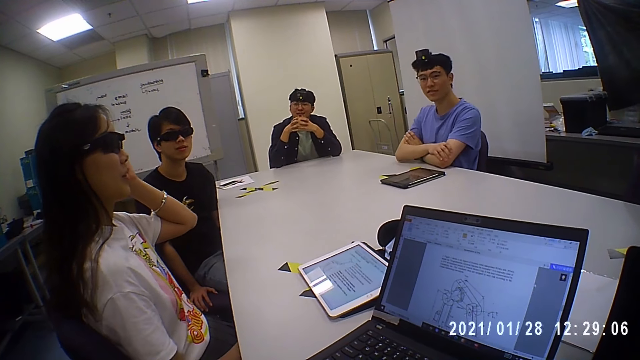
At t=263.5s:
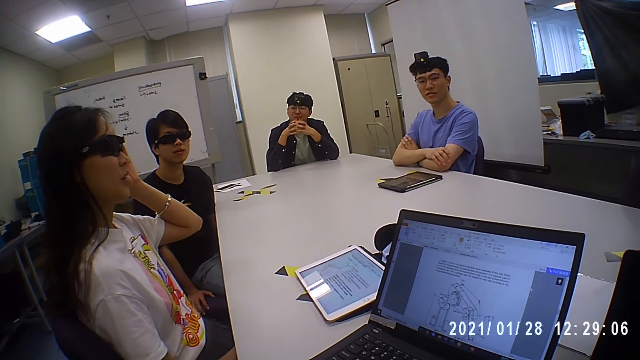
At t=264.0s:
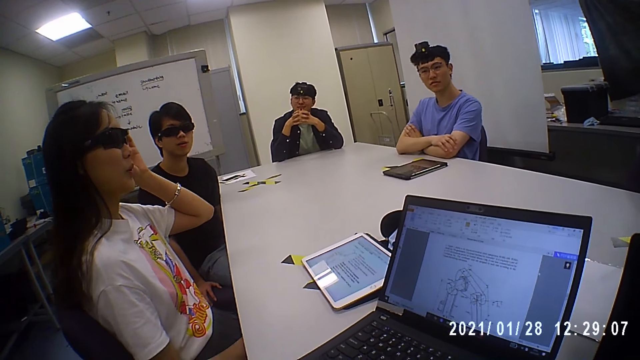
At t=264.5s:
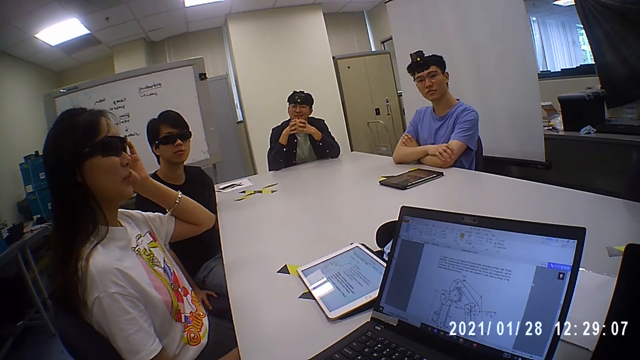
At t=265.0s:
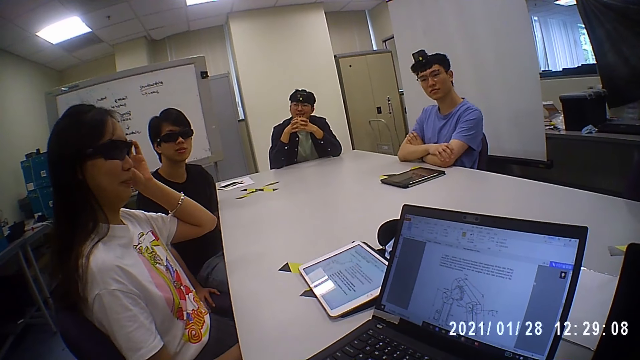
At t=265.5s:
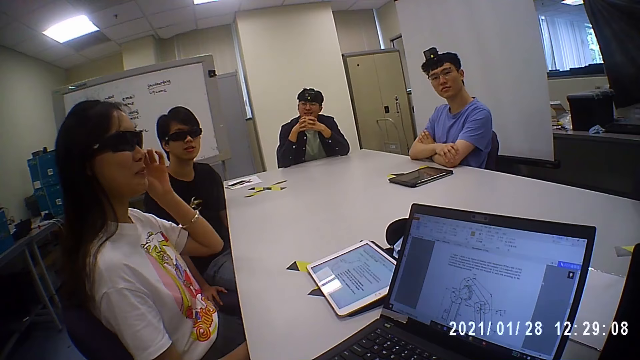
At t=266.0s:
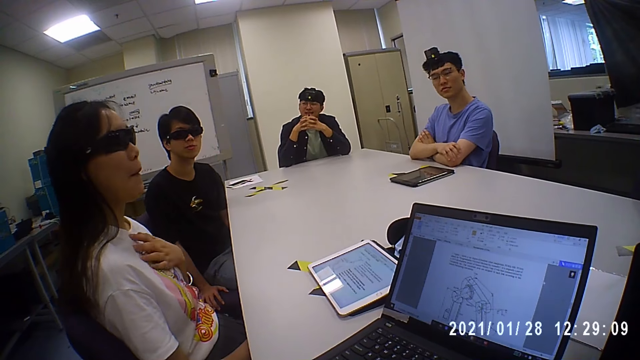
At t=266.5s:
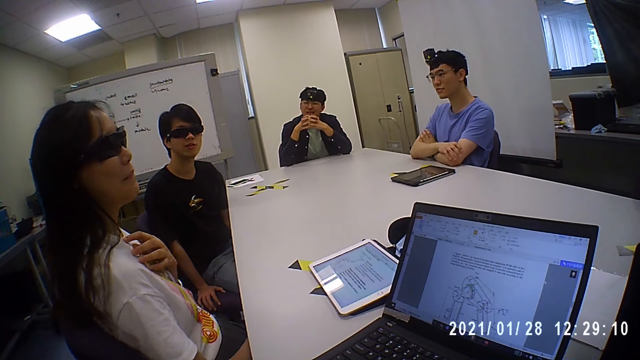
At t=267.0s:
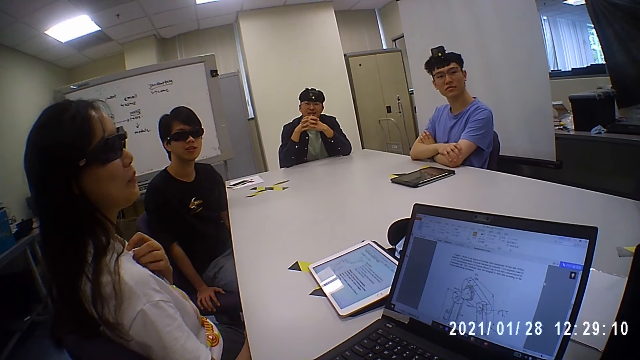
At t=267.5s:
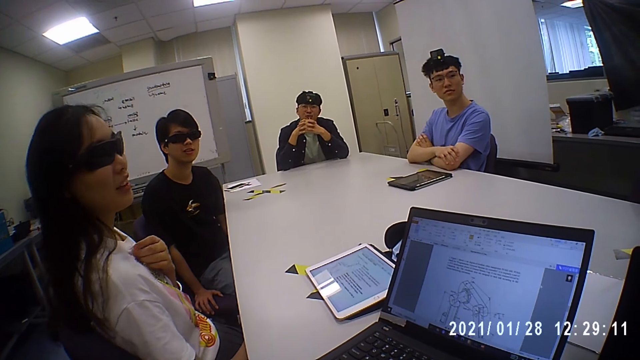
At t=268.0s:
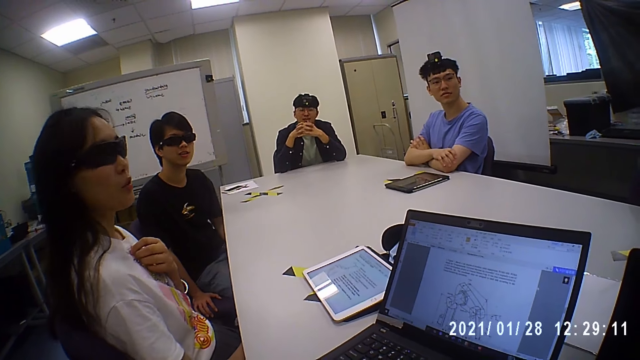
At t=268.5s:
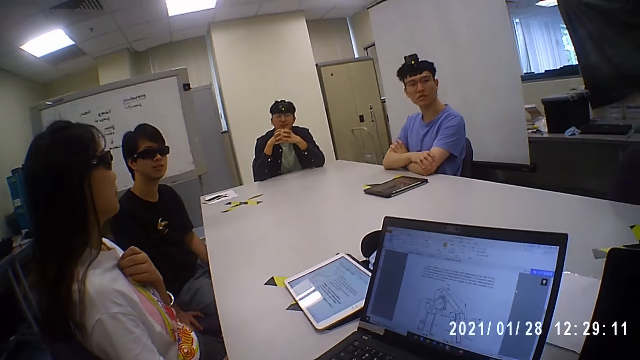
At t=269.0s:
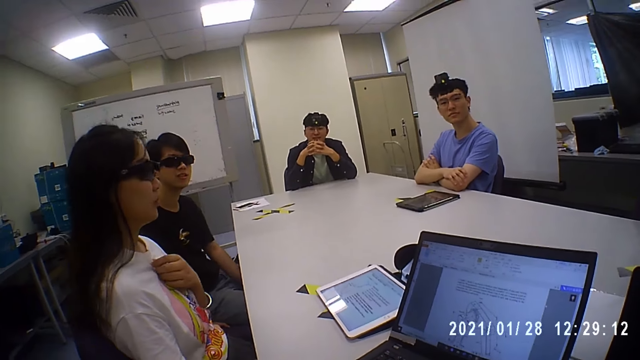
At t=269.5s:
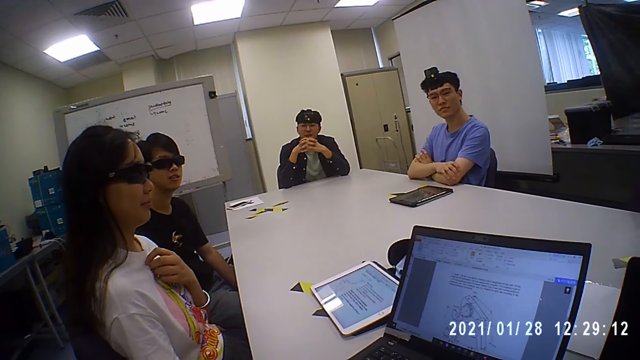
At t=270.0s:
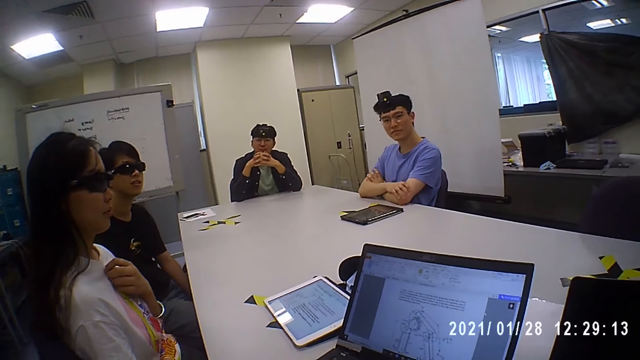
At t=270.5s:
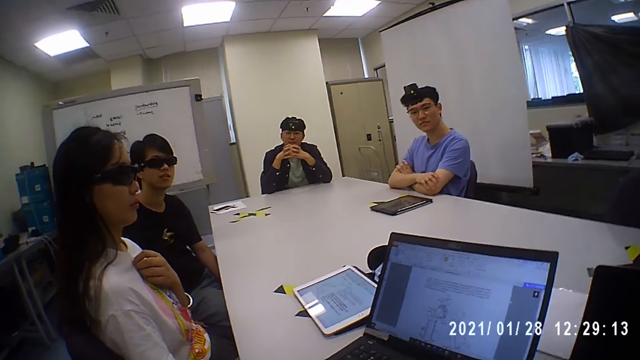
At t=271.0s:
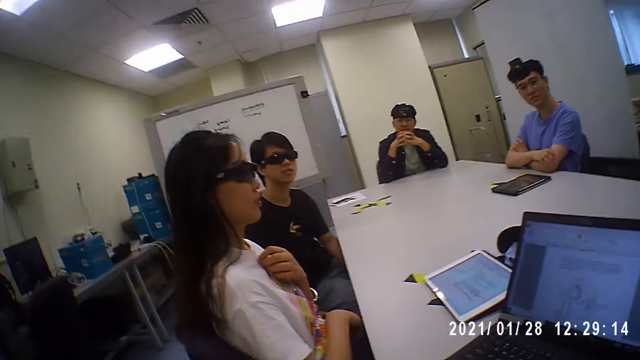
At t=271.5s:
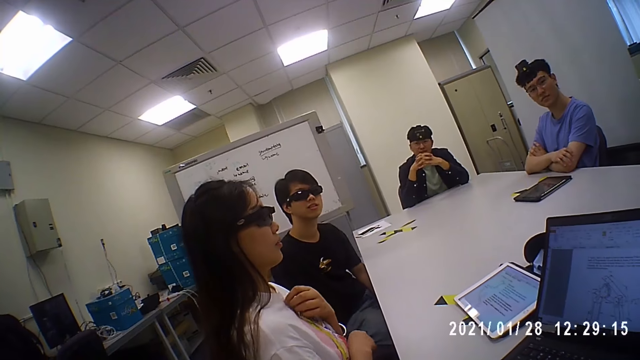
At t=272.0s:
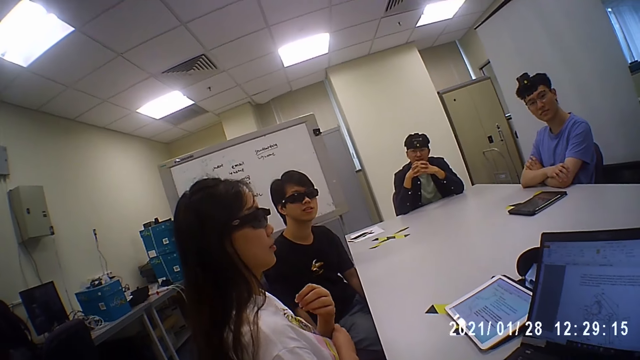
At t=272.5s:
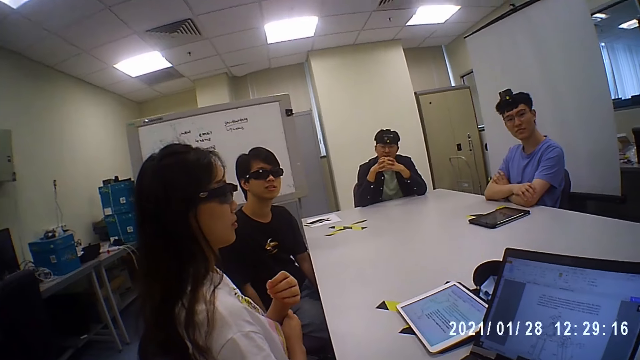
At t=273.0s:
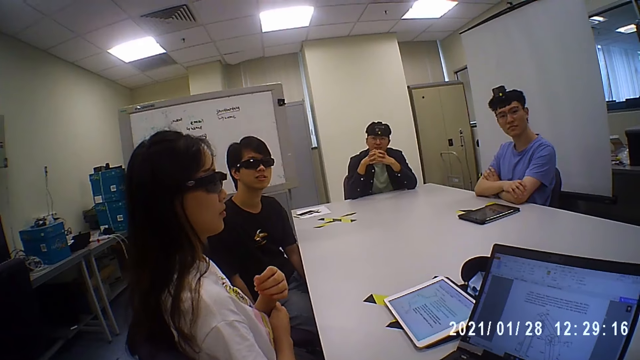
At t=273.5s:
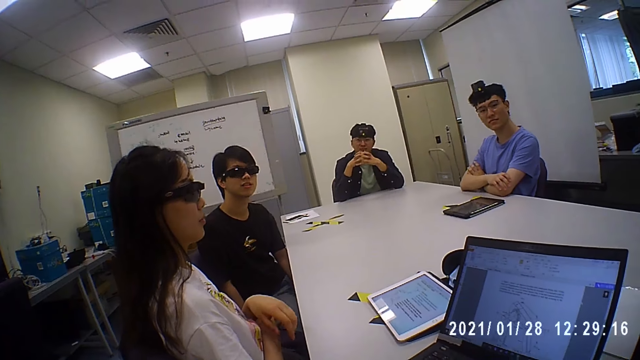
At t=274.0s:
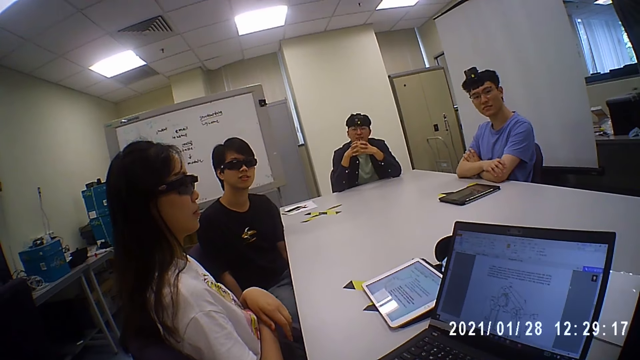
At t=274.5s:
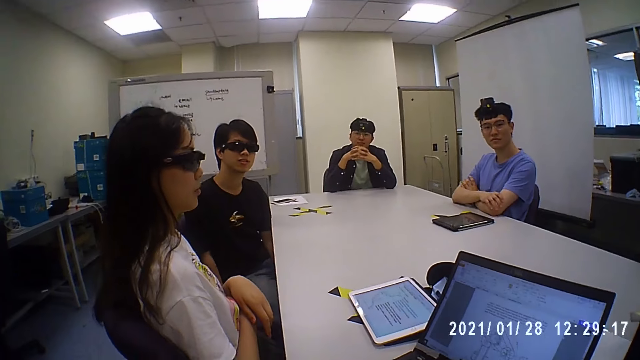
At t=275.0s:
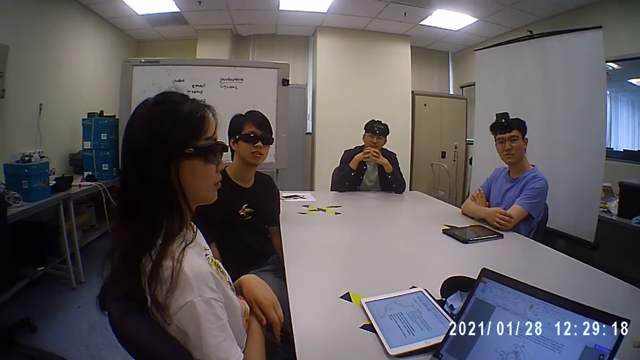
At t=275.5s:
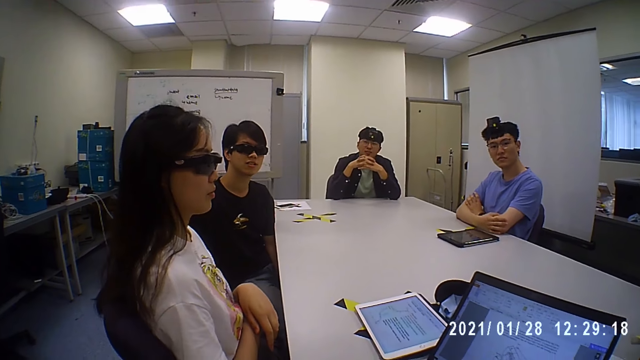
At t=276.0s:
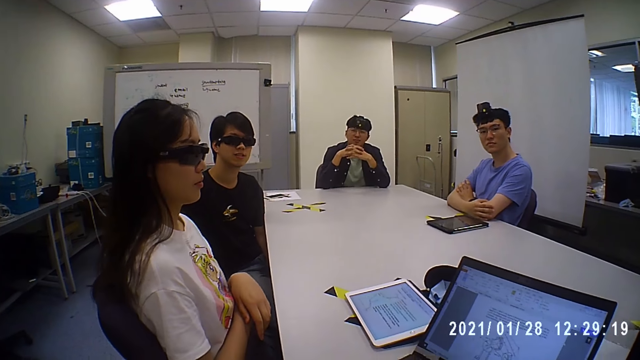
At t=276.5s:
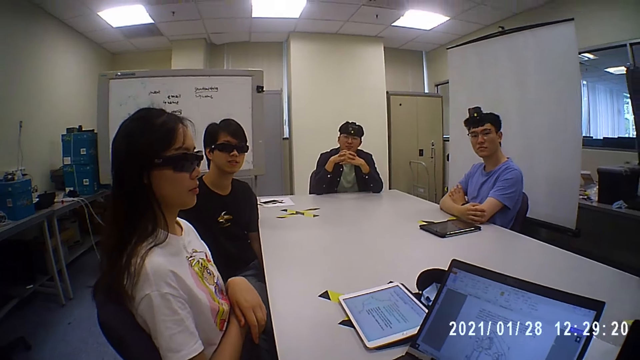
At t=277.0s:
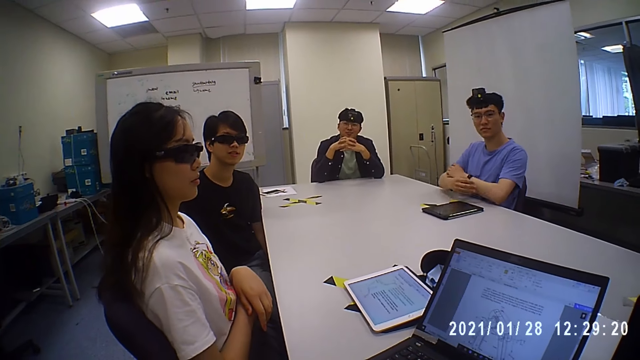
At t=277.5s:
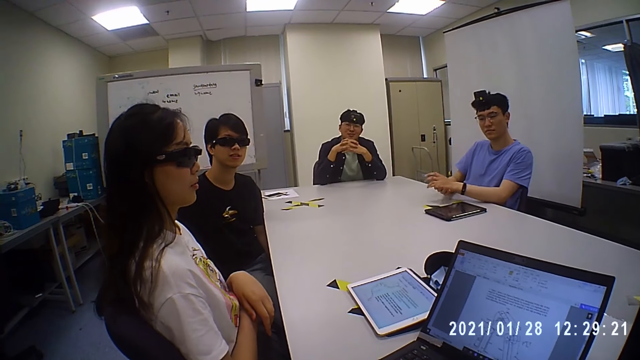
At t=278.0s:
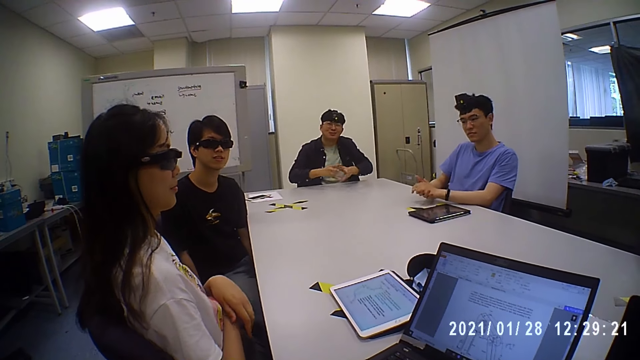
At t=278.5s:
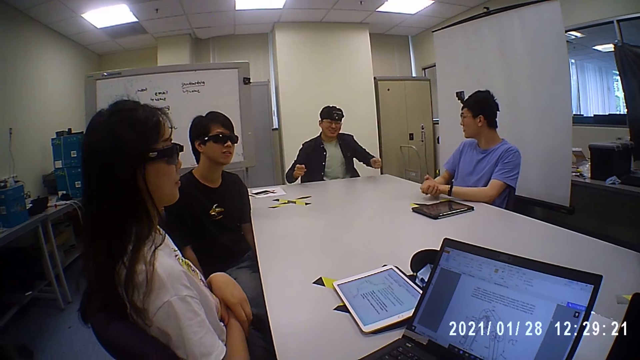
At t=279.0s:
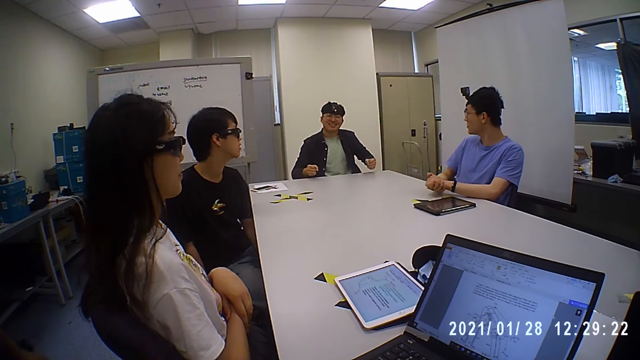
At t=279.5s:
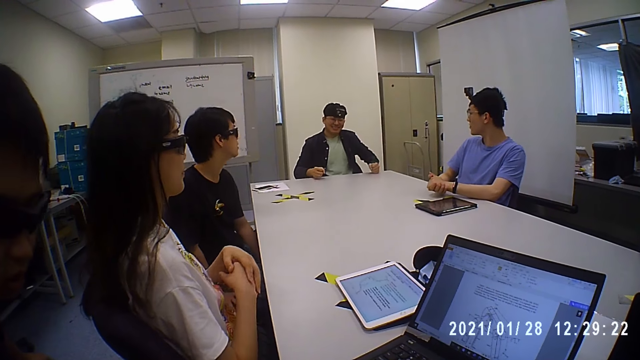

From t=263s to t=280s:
A man talks to another man. A woman touches her t-shirt with her left hand. The camera wearer interacts with the group of people. A third man talks to the second man. The camera wearer talks to the second man. The woman touches a bracelet on her left hand with her right hand. The second man talks to the camera wearer.

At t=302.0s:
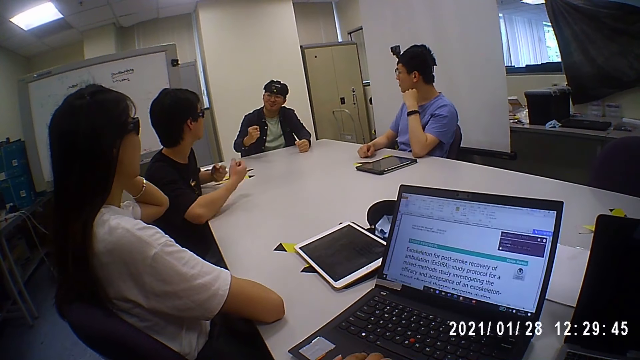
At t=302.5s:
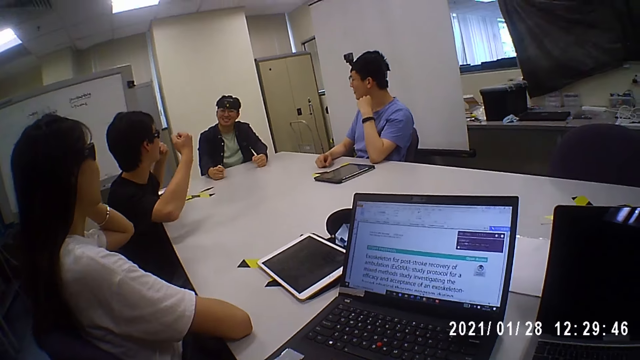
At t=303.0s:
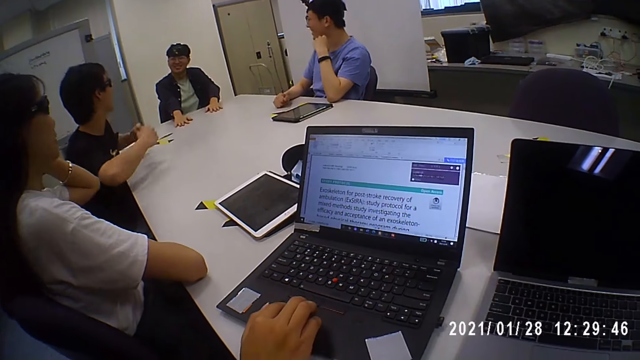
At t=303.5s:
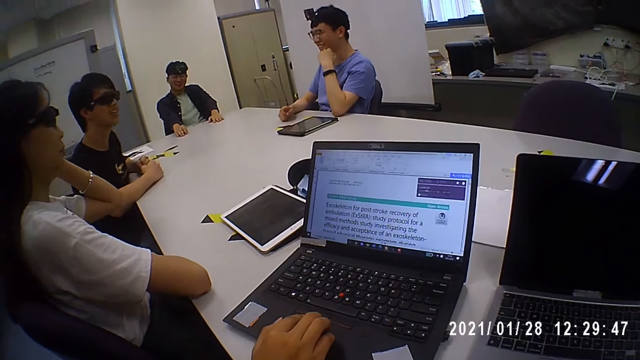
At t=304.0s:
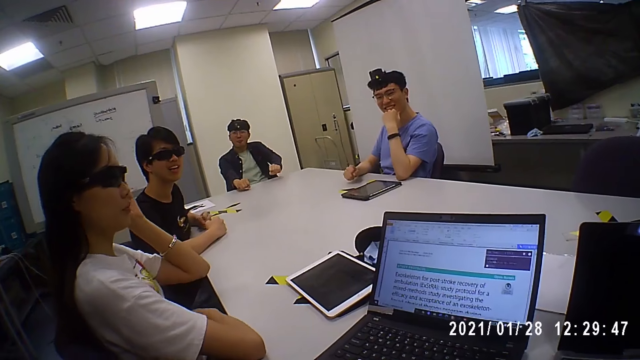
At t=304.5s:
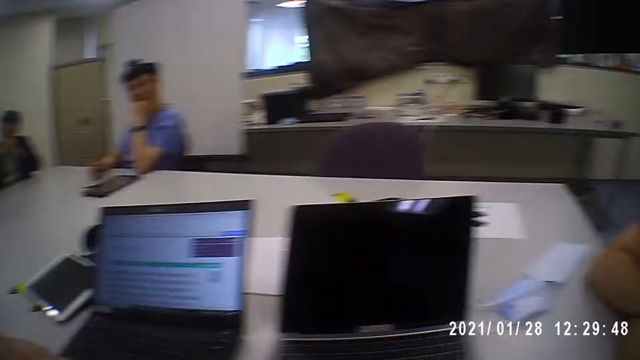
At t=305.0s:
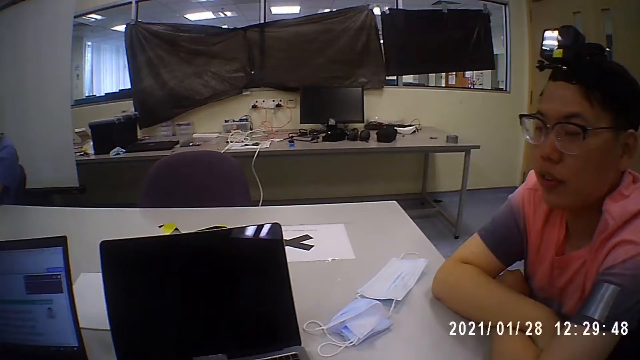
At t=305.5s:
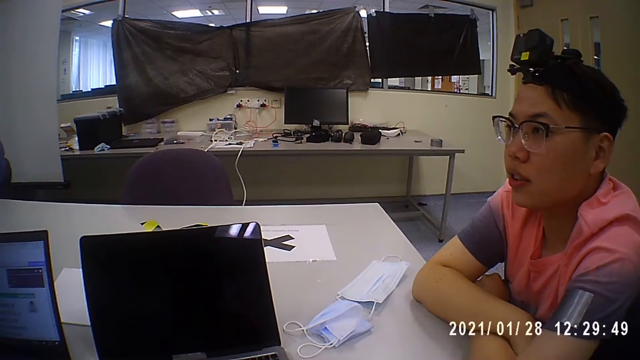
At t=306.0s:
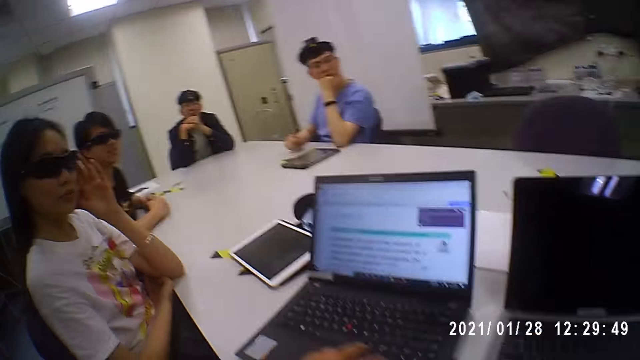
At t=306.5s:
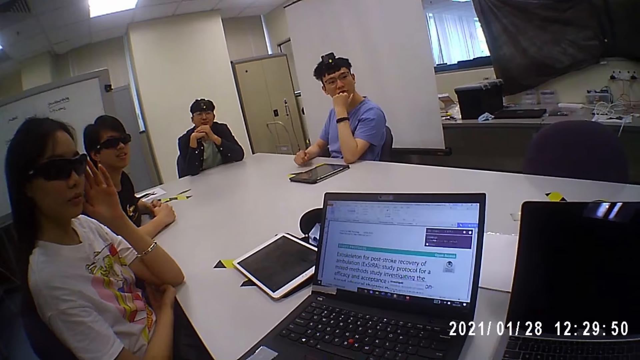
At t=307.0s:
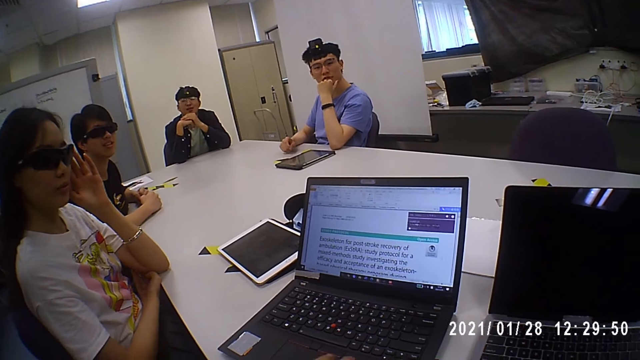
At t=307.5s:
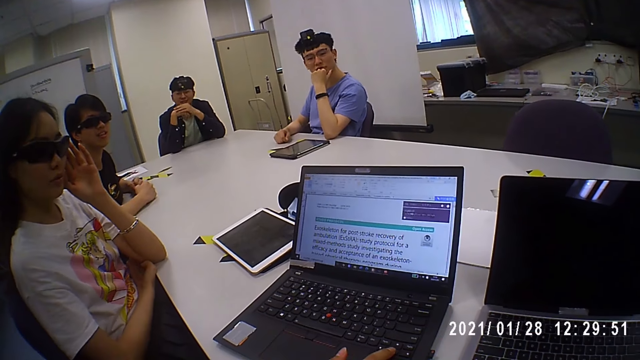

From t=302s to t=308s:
The camera wearer scrolls on the cellphone. A person interacts with the camera wearer. The person interacts with people on the bench. The camera wearer looks around the room.
